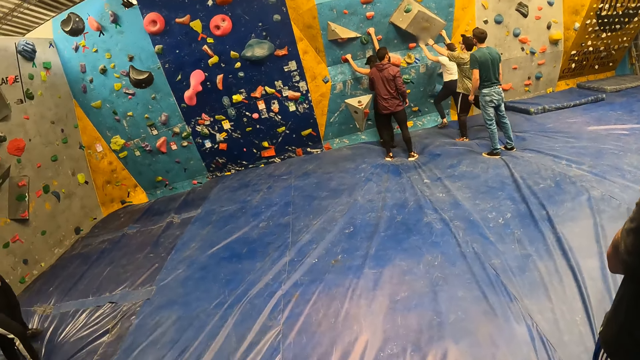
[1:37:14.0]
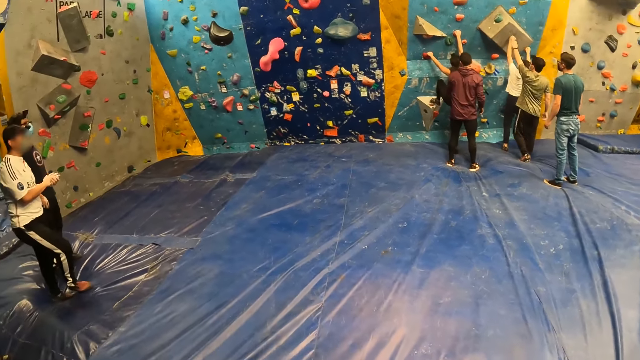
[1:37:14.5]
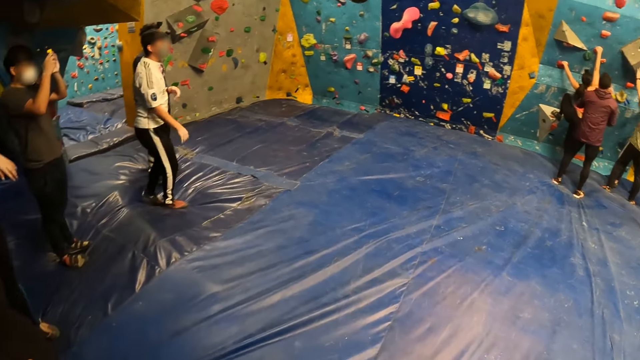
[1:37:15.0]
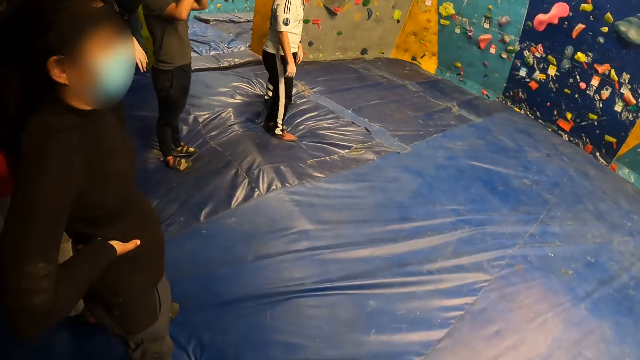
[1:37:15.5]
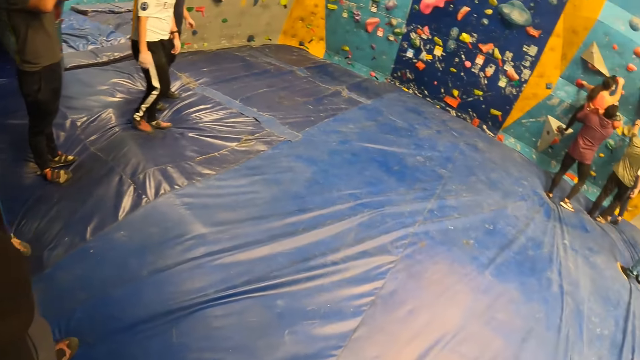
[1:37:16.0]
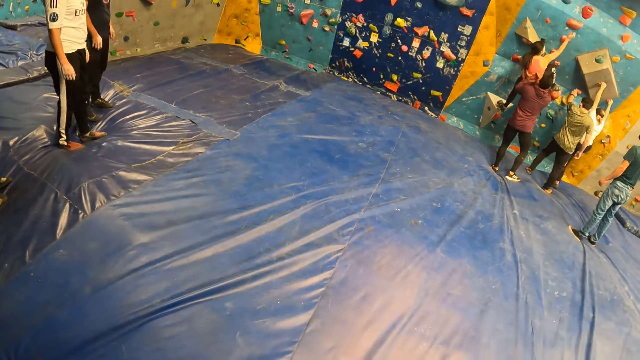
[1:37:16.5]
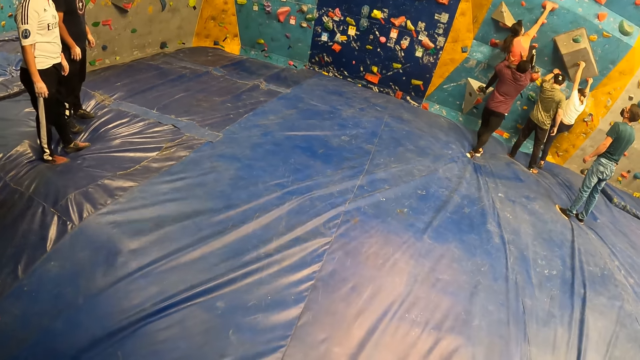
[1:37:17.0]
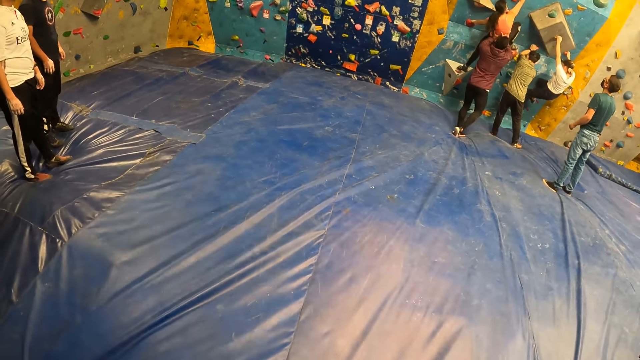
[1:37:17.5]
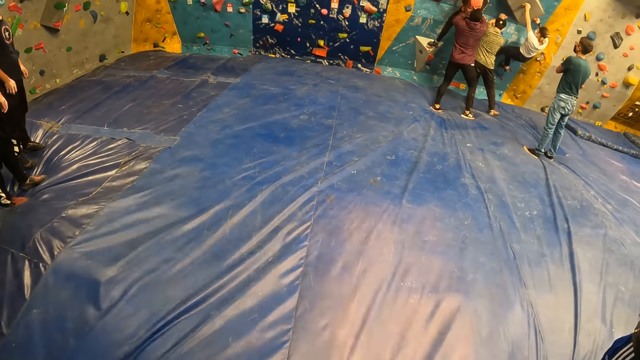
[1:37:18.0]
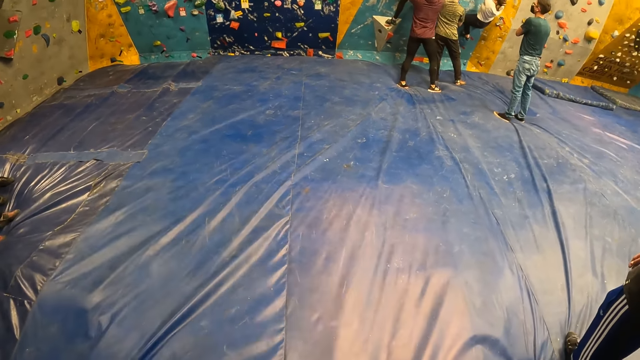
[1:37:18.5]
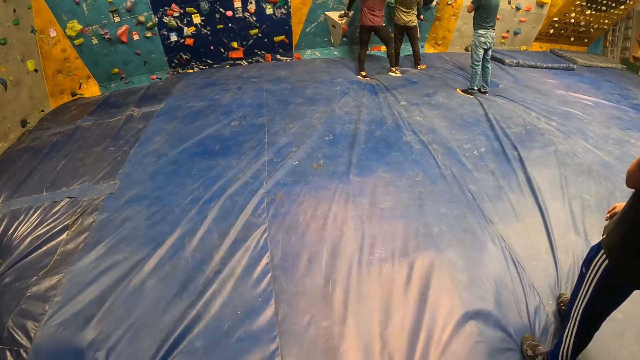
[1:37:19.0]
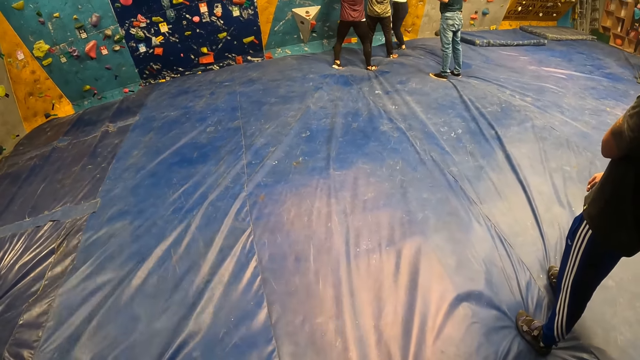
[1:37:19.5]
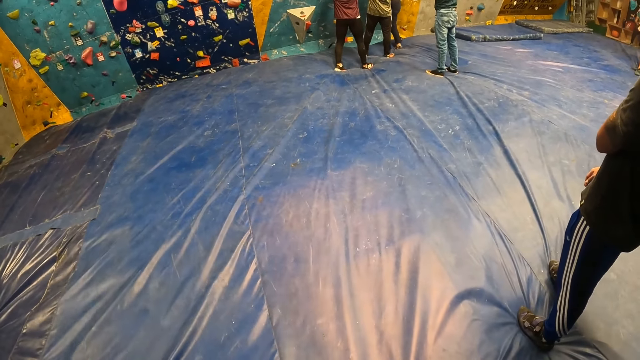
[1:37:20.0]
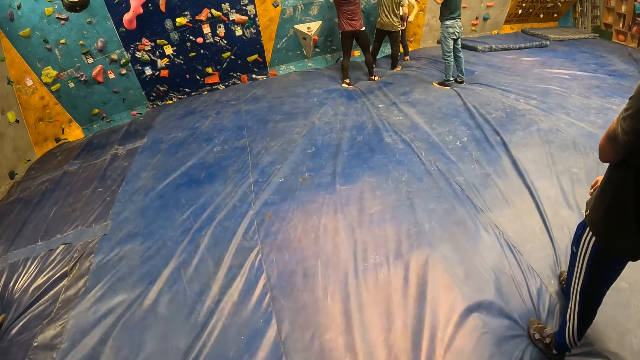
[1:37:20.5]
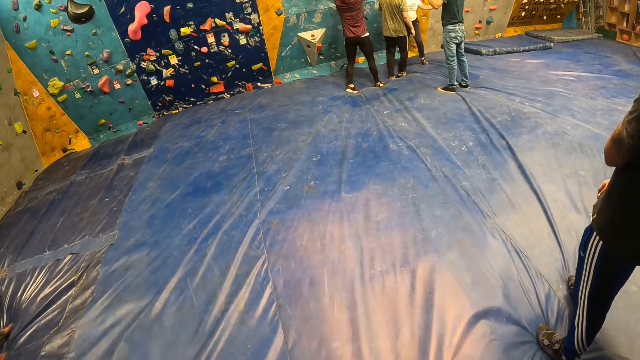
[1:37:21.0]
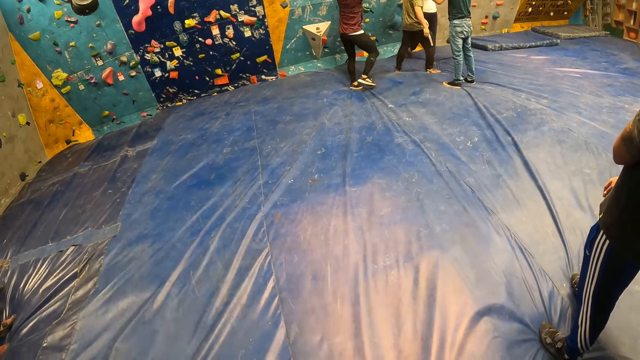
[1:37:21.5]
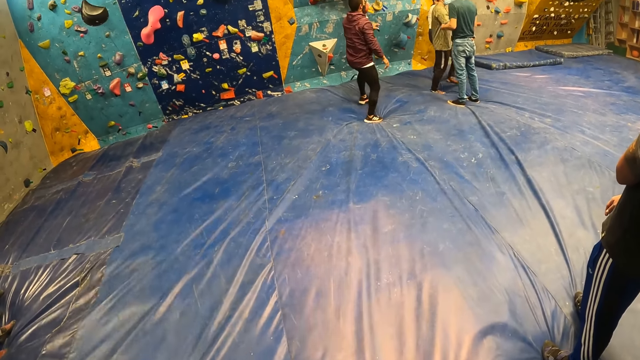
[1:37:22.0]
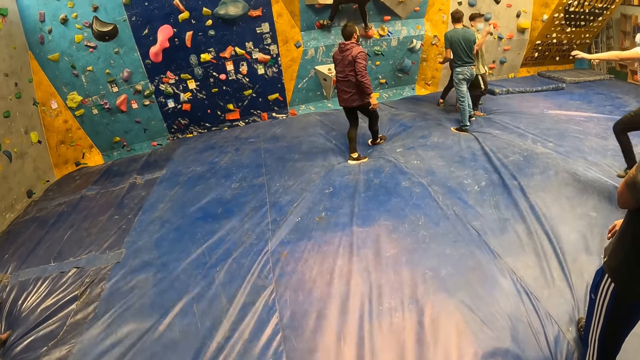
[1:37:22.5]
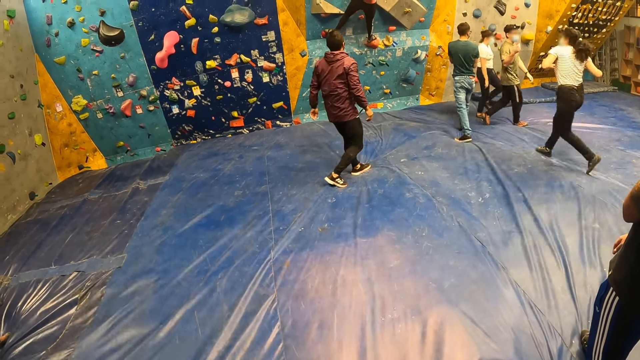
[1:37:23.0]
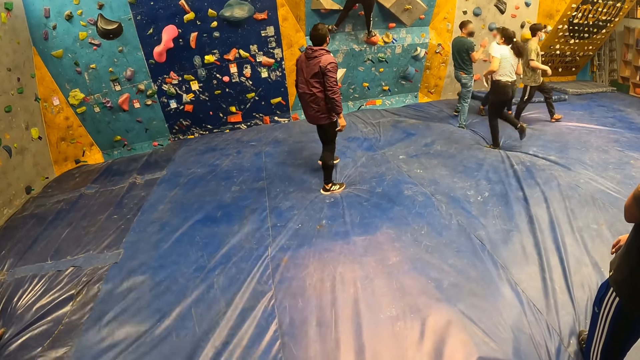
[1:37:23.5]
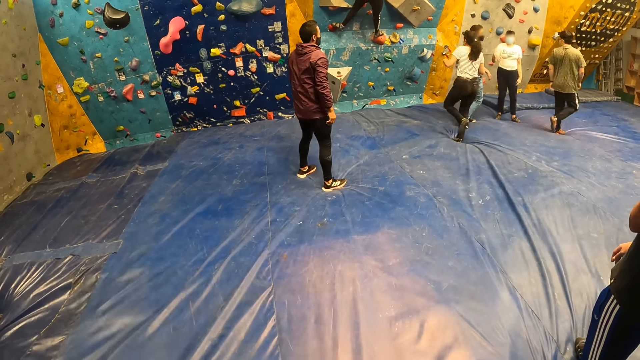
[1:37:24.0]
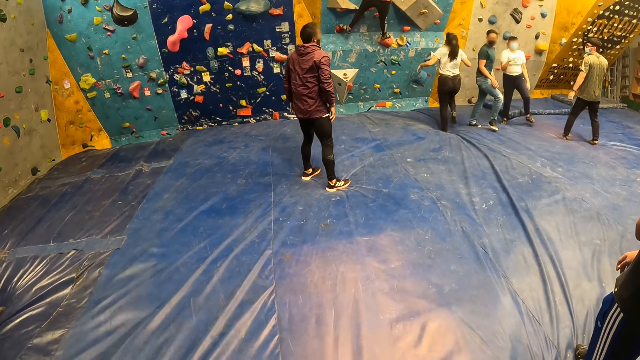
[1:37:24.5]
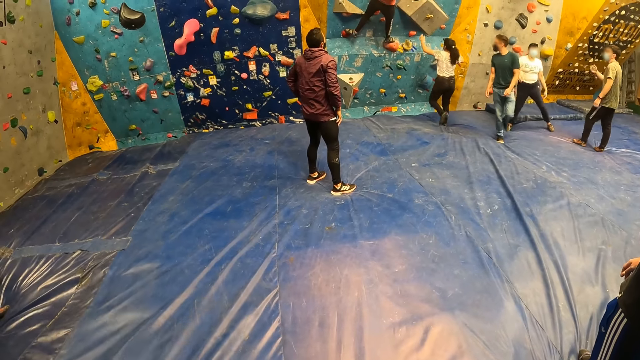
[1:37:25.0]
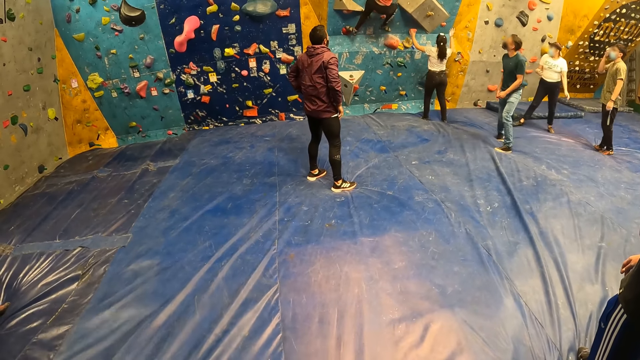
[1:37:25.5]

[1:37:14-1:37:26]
A woman holds the handle. A man holds the phone with both hands. Another man stands. A third man pushes. The woman steps down. The third man moves back. Another woman runs.

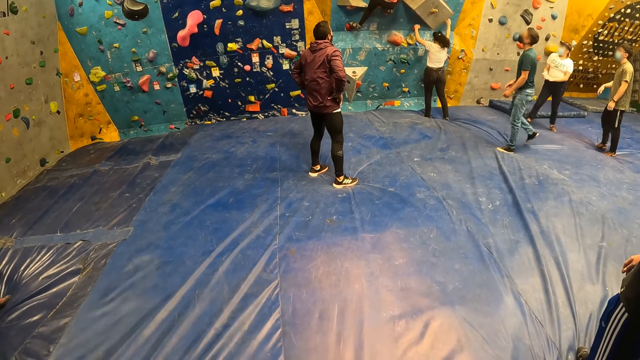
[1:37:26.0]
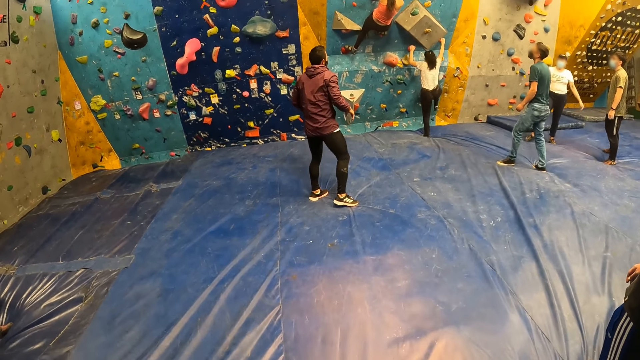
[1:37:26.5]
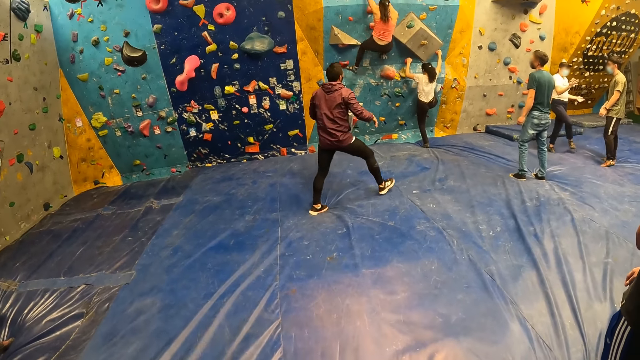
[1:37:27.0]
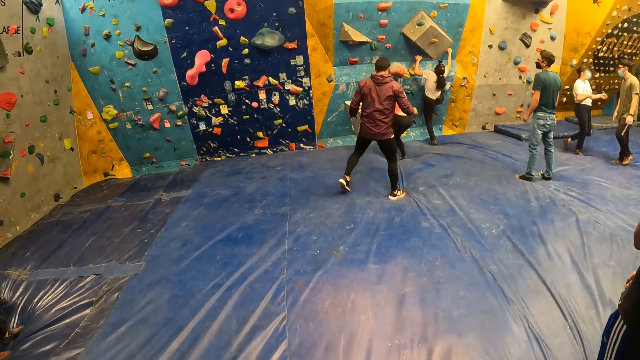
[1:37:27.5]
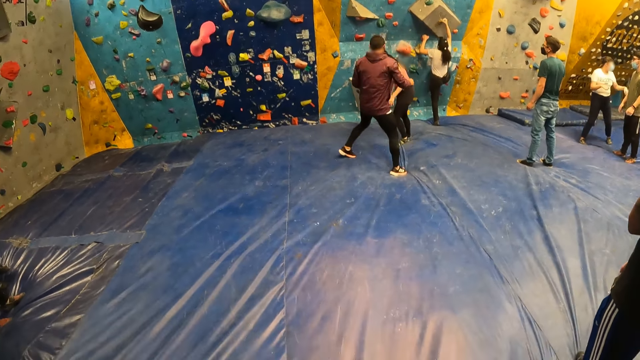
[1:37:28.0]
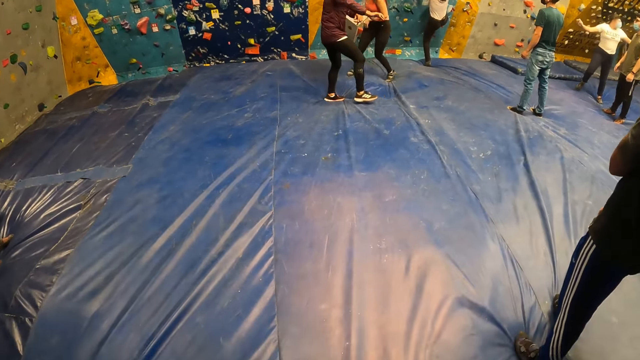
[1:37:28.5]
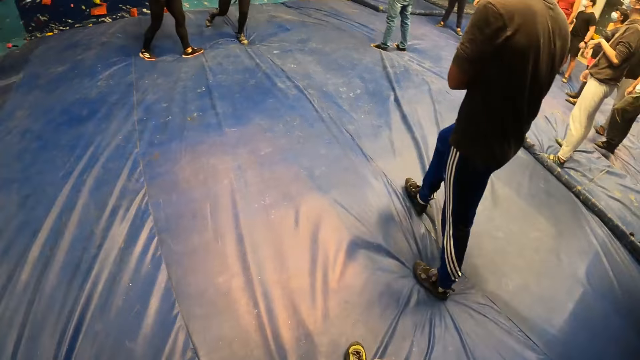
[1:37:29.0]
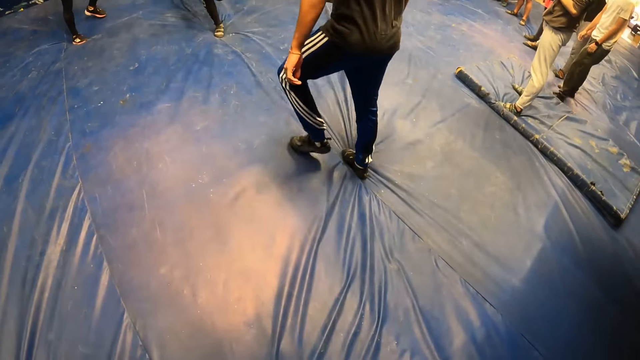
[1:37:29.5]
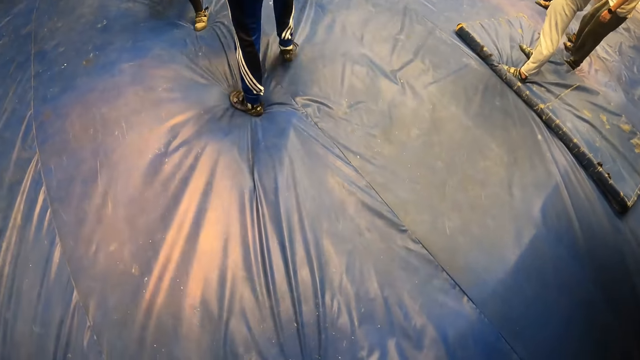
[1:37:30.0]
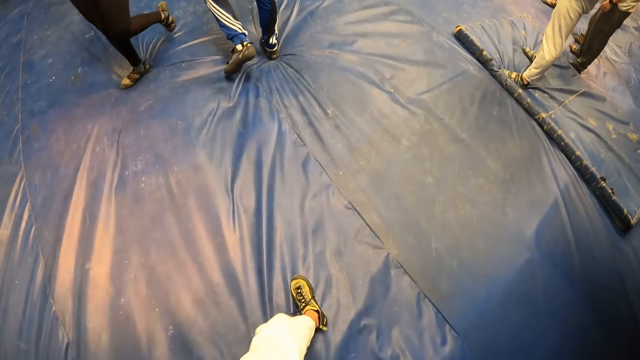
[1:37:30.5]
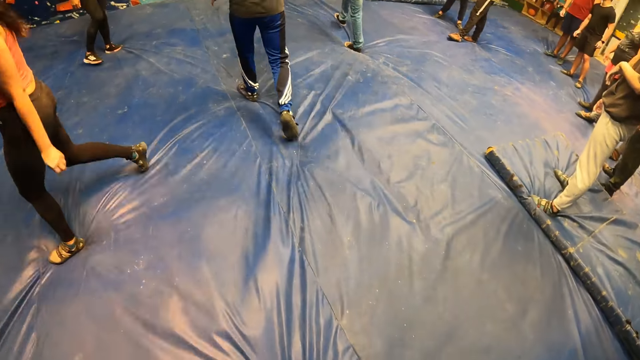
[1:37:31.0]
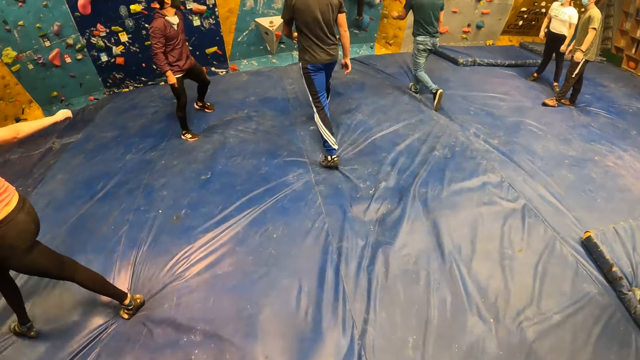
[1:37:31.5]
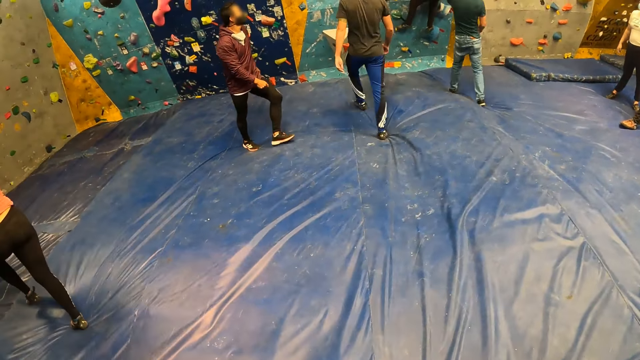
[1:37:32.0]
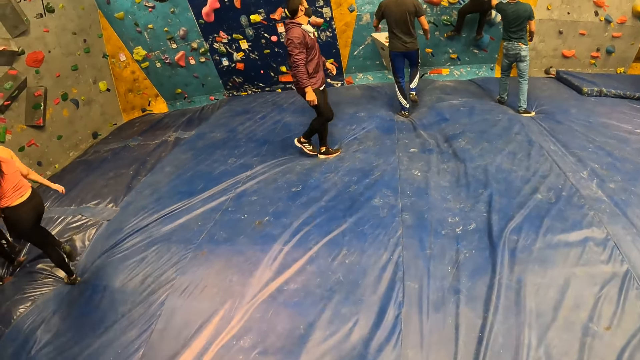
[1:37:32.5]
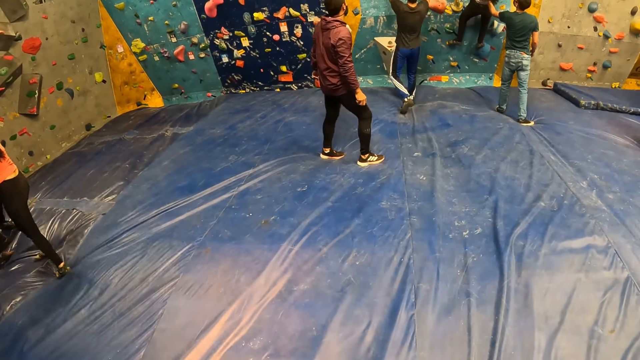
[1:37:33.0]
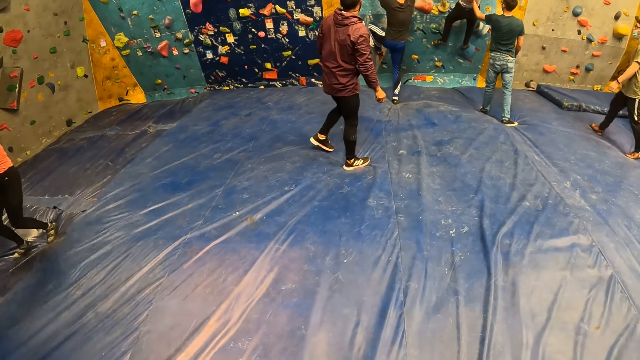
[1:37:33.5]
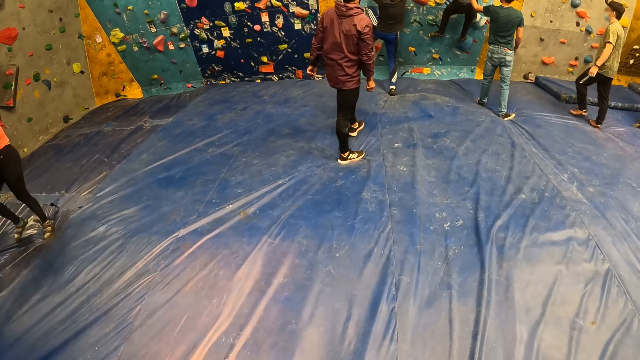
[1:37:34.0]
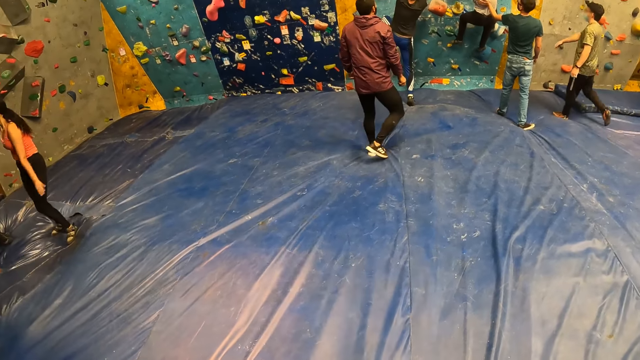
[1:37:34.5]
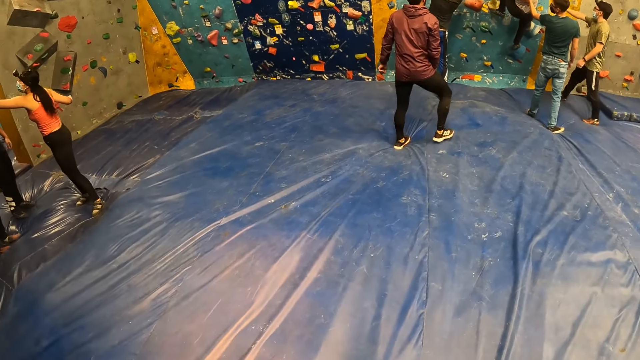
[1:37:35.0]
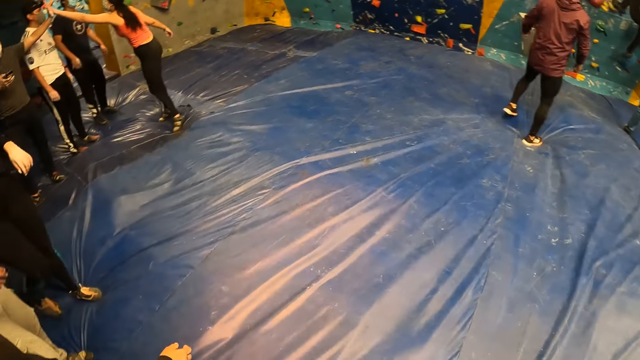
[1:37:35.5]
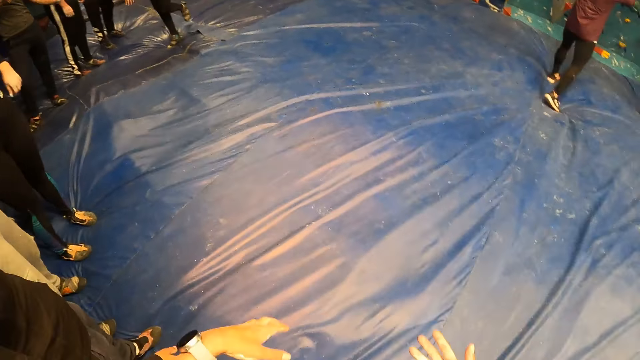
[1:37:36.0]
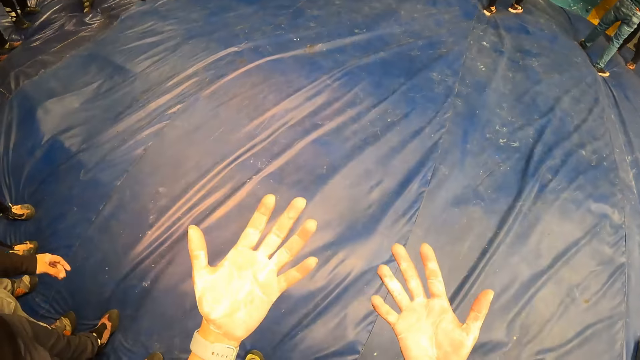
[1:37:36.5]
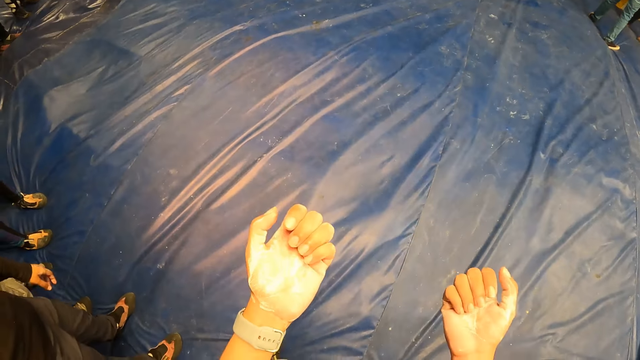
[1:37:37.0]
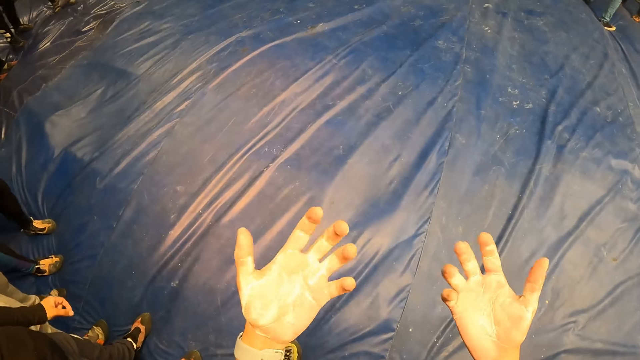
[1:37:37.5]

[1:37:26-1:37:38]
A woman holds the handle. A man moves. Another man walks and holds the handle. Another woman claps both hands. The camera wearer stretches both palms. They fold both palms.
